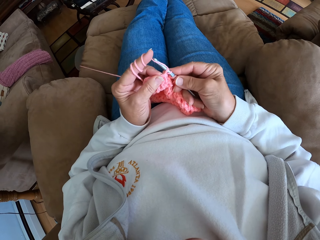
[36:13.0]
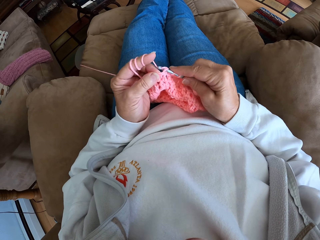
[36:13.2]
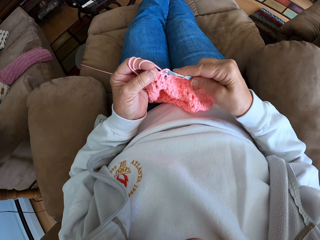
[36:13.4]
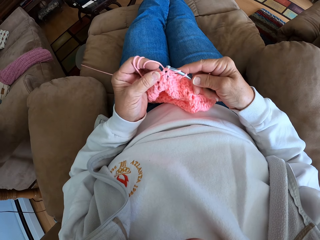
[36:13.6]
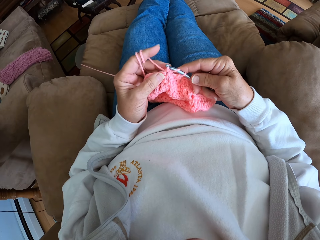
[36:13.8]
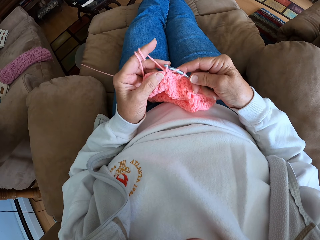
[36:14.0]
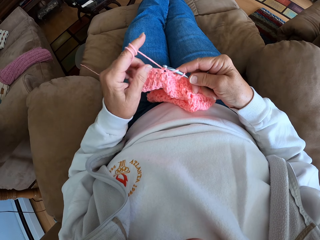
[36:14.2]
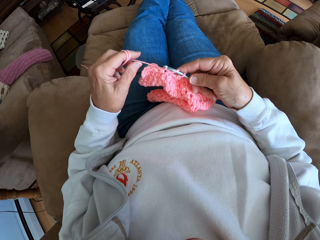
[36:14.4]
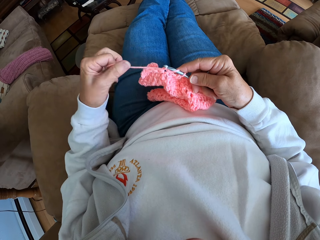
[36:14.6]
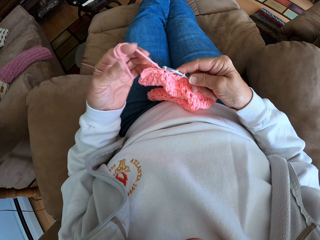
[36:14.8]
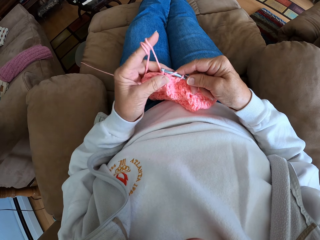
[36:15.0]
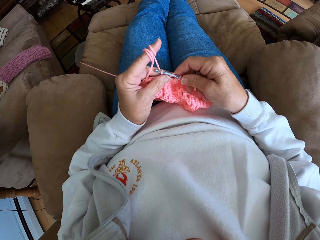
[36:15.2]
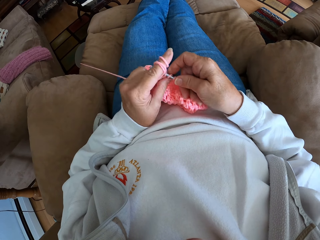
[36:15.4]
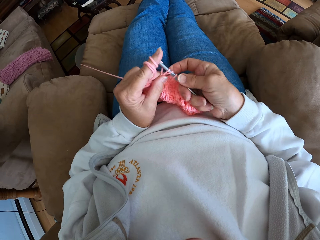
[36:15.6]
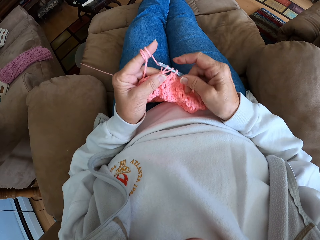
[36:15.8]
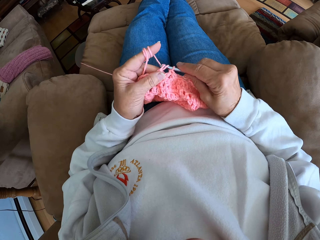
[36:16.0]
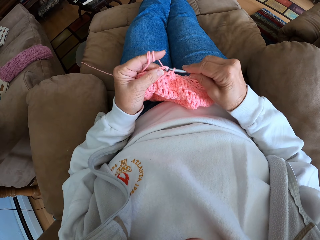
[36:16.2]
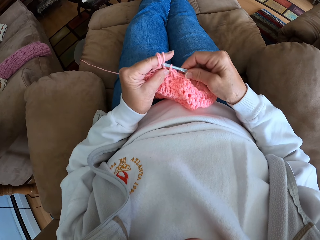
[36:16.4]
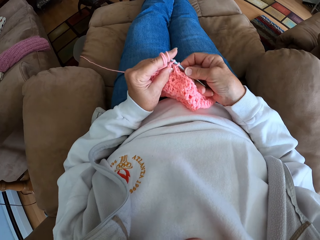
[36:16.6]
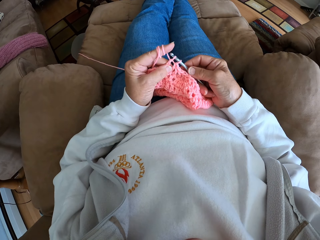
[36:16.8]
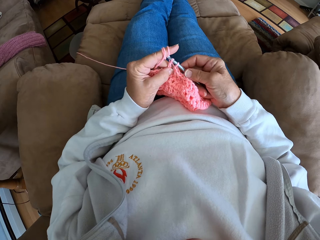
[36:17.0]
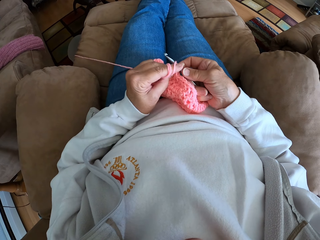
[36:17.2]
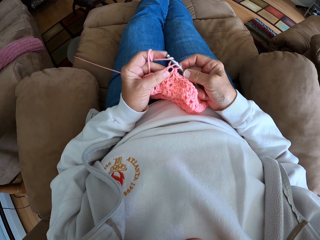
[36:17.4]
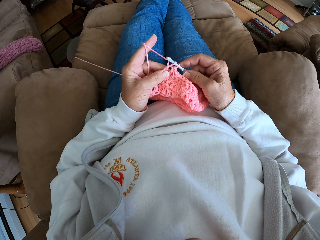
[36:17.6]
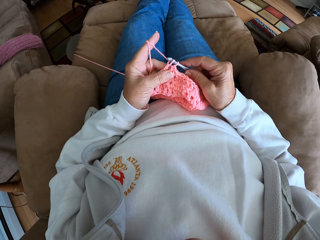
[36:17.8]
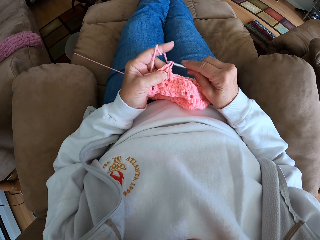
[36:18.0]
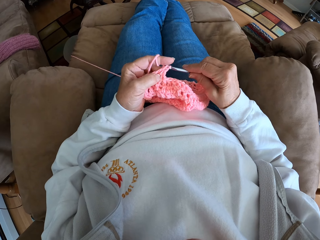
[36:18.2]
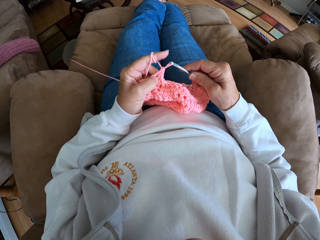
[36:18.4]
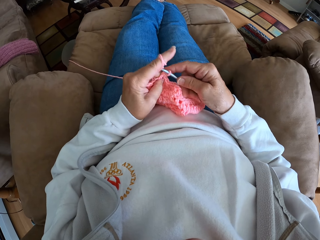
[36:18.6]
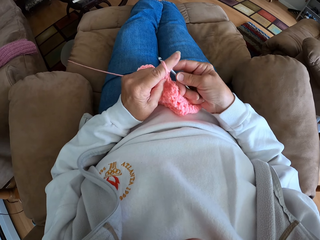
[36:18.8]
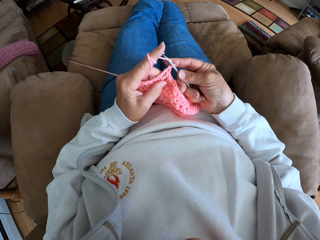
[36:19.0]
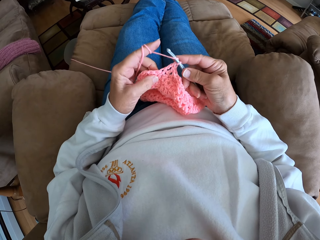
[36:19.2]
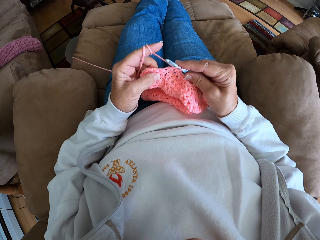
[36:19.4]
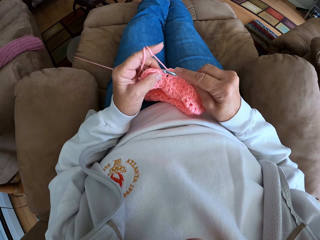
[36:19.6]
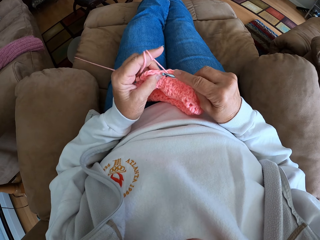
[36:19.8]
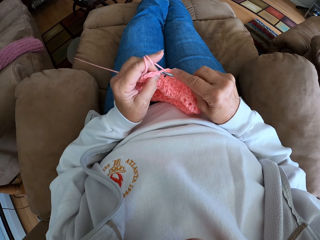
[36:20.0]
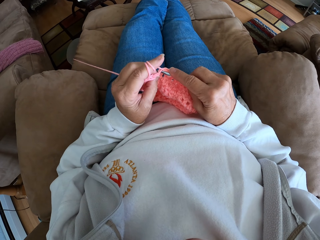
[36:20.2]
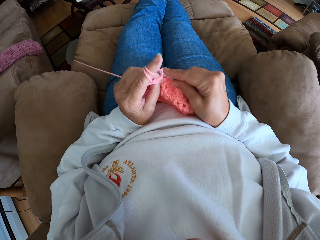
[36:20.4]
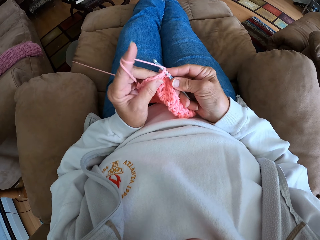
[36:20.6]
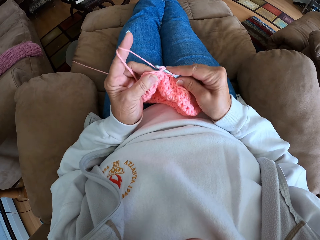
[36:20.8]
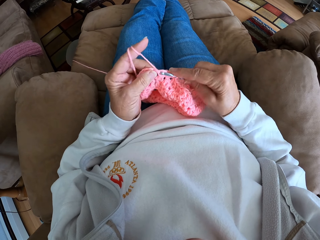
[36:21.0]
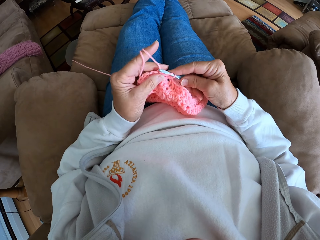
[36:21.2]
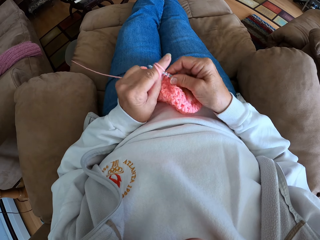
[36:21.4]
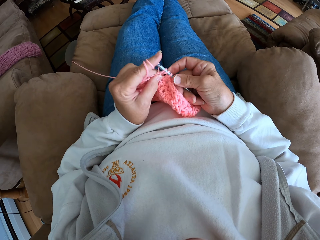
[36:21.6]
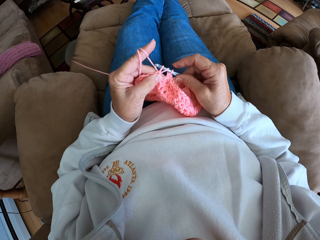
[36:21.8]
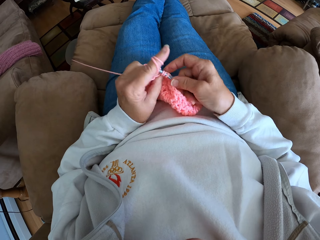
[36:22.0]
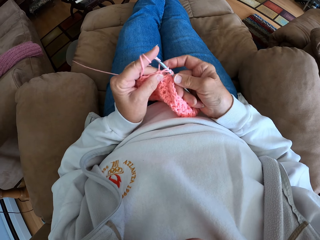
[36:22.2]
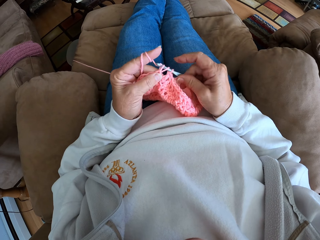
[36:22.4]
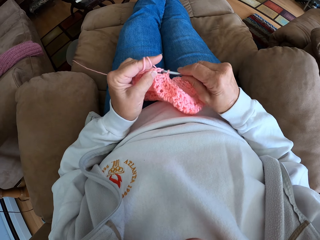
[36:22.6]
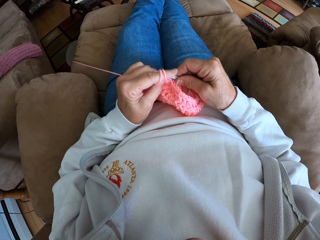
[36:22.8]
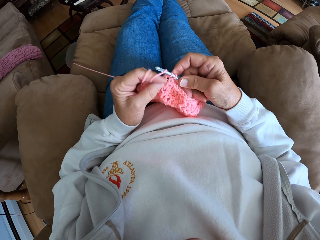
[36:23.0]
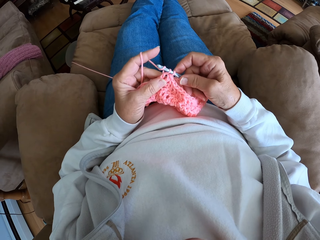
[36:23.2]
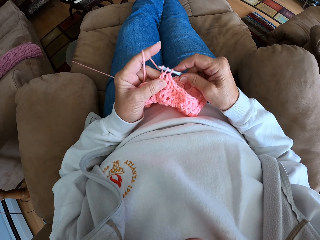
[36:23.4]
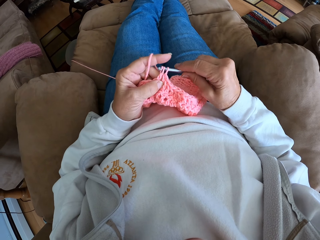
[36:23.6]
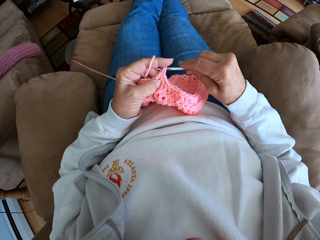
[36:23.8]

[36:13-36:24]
The camera wearer rolls more yarn on her left finger. She continues crocheting the garment with the yarn and the crochet hook.

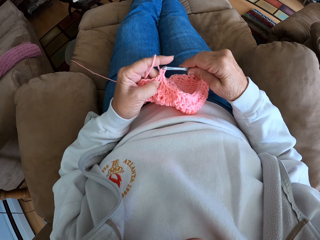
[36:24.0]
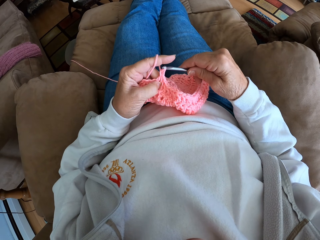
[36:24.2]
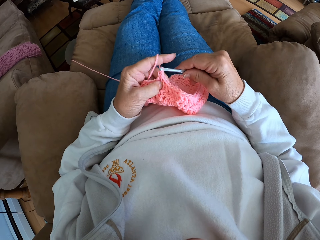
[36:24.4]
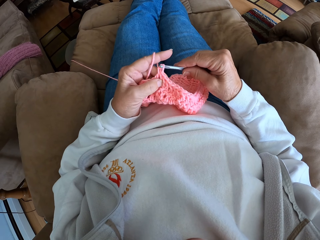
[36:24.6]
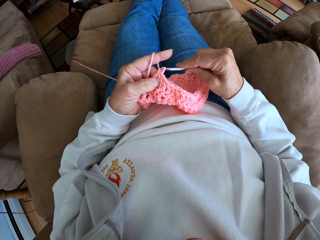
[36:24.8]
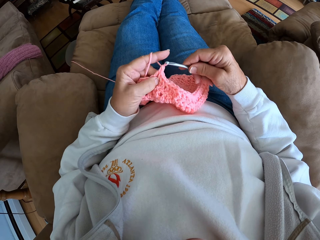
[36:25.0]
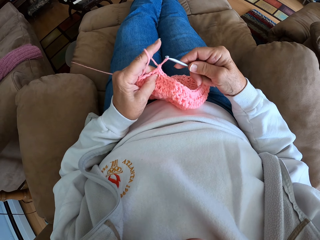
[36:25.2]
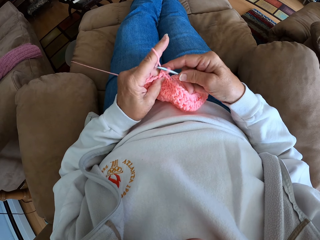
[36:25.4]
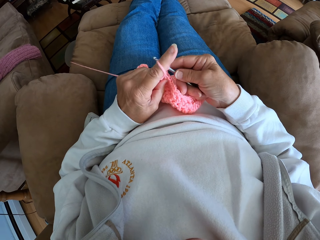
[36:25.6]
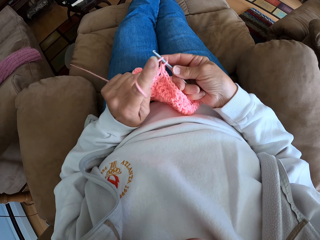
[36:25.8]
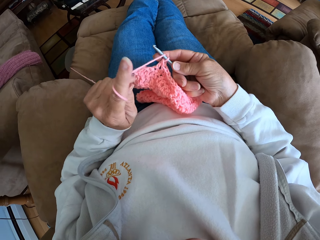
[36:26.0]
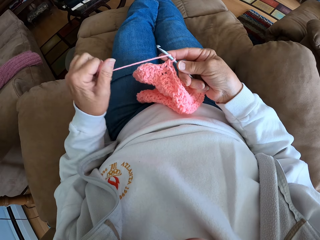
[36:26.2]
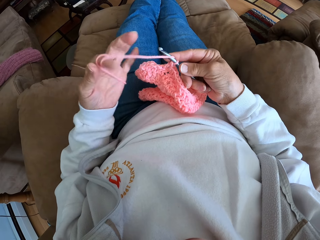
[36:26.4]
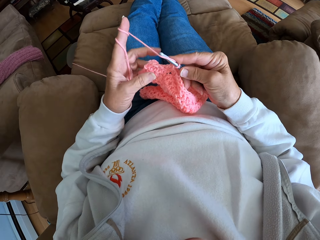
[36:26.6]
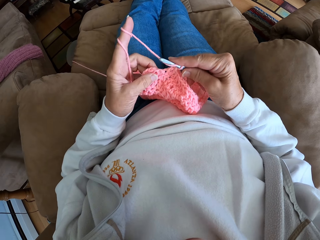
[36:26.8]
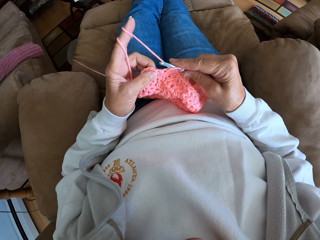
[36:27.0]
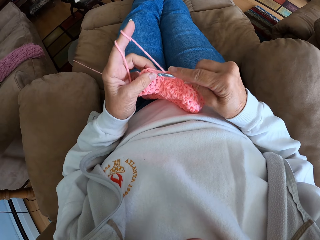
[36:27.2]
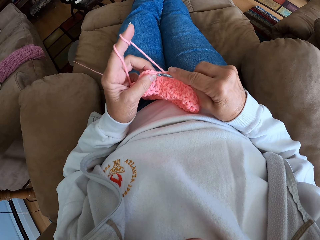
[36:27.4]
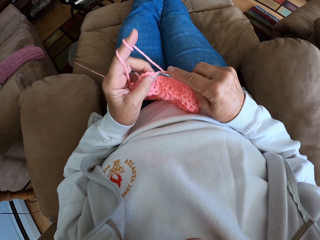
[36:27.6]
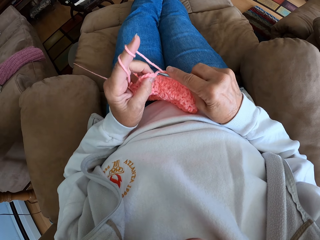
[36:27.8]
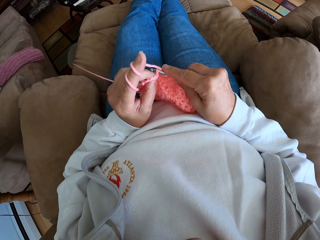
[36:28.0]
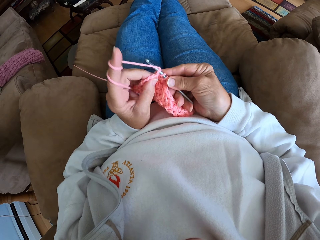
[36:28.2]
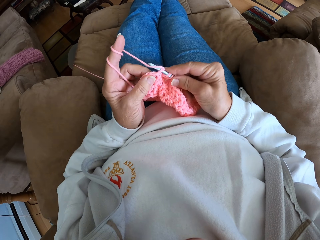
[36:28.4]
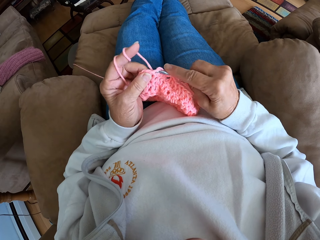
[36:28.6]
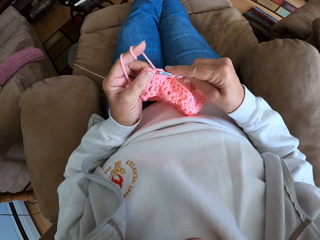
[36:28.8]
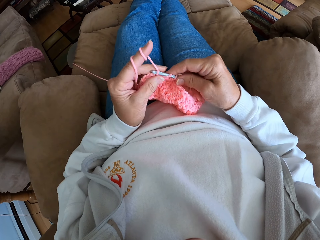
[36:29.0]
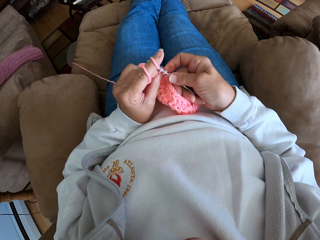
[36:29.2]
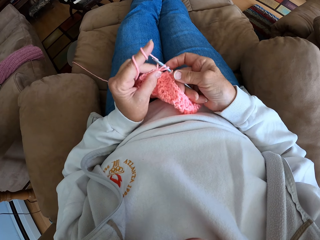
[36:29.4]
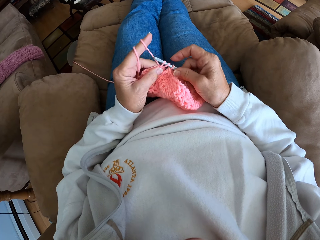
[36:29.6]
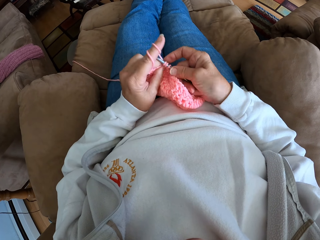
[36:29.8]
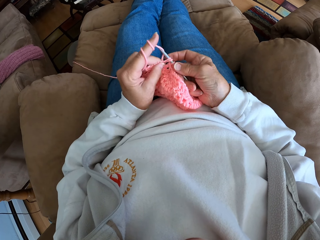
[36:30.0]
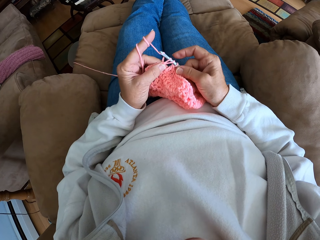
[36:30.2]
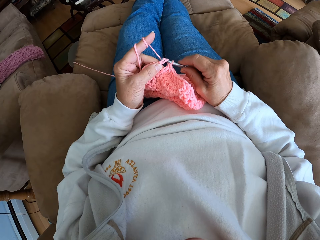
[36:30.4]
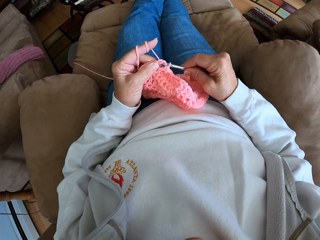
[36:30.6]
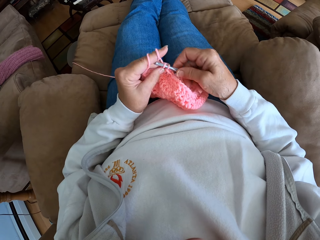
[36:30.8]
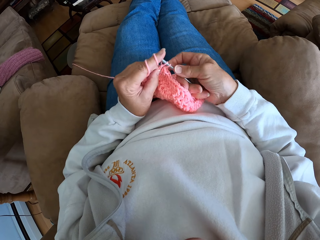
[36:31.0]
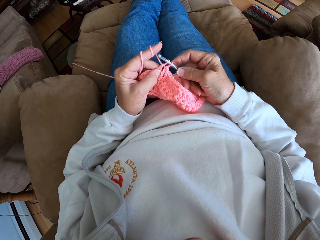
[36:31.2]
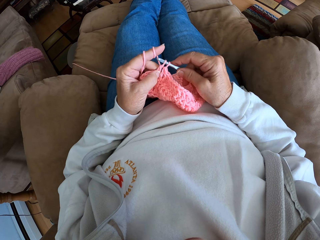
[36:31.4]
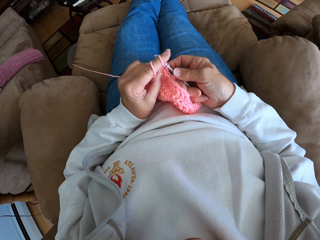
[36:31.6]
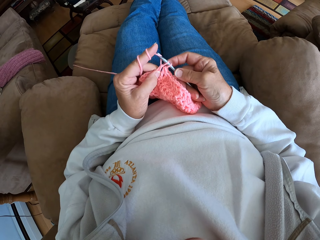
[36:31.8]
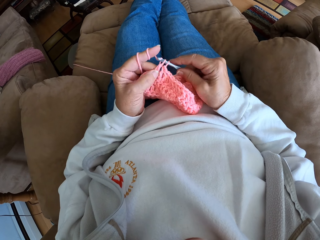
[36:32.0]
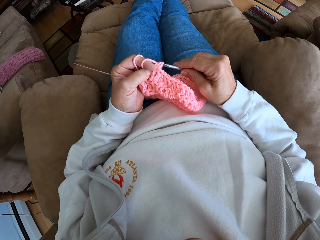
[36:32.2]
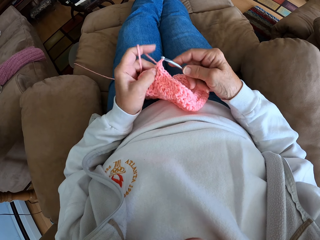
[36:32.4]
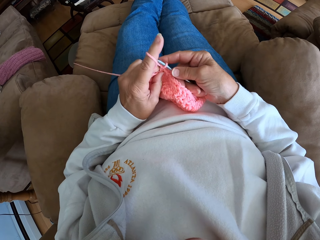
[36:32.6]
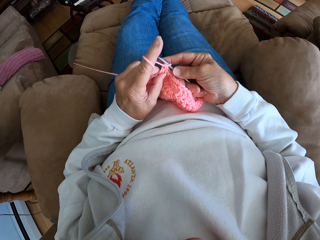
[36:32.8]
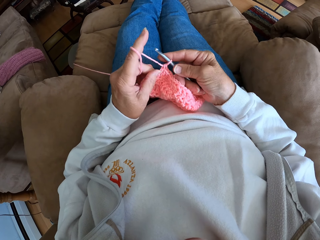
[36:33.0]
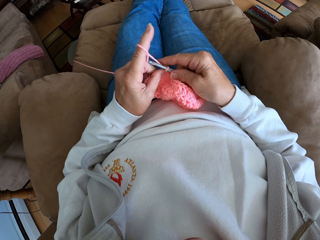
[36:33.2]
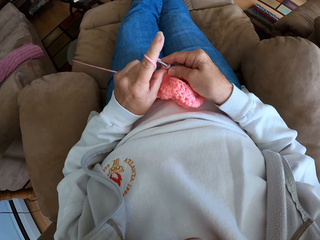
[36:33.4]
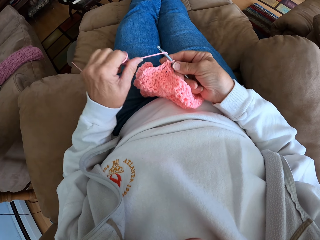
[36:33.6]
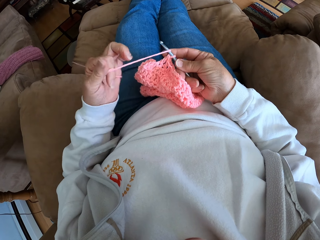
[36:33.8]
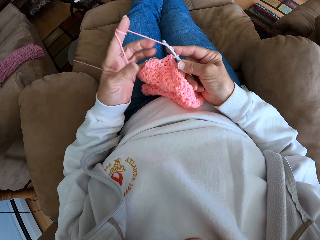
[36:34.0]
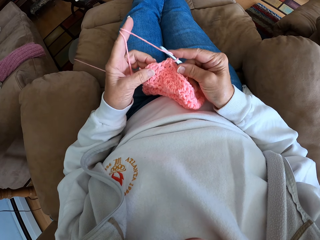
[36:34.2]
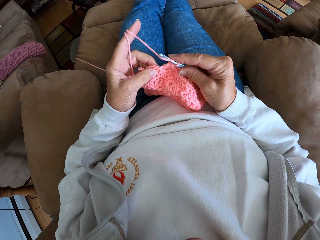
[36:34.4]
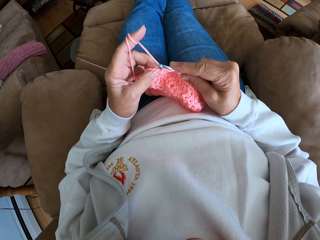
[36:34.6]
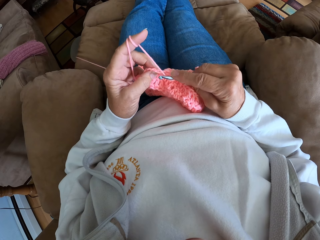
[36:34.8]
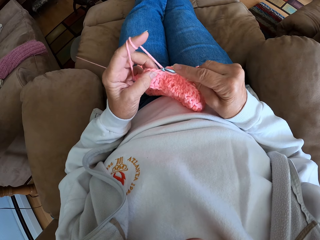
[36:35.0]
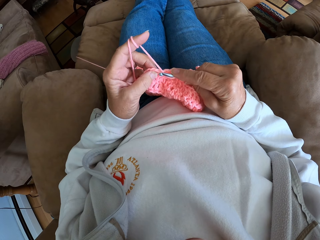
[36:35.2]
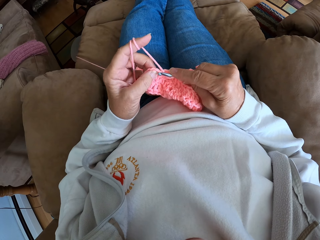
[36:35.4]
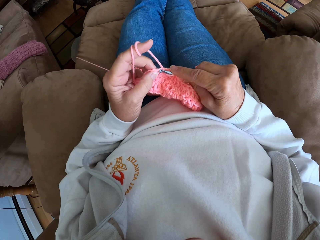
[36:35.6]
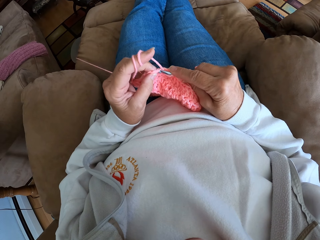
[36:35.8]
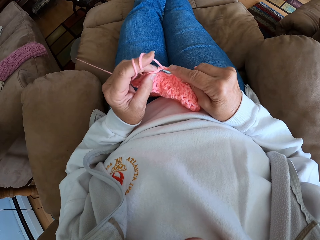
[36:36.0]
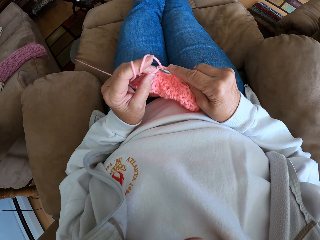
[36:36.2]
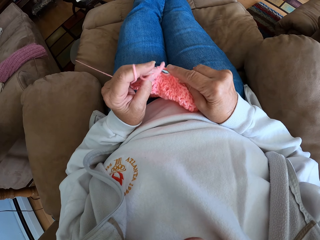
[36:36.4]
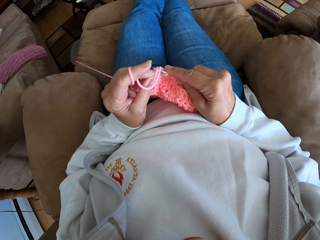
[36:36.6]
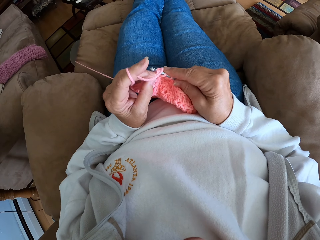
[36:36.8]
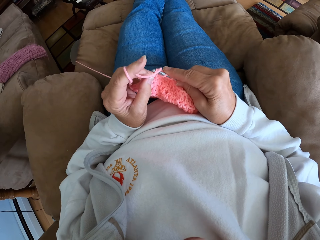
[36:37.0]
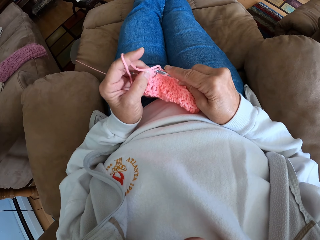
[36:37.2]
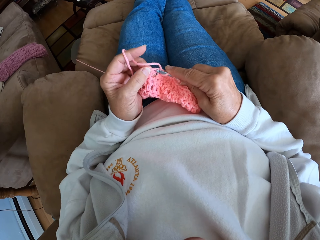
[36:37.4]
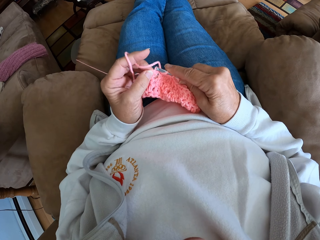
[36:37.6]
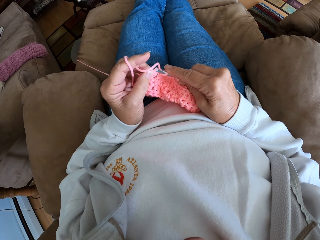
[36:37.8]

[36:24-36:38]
The camera wearer rolls more yarn on her left finger. She continues crocheting the garment with the yarn and the crochet hook. She rolls more yarn on her left finger and continues crocheting with the yarn and the crochet hook.
